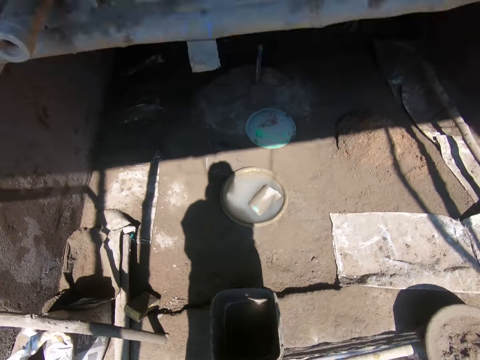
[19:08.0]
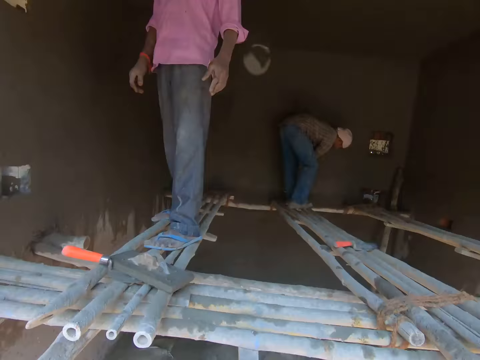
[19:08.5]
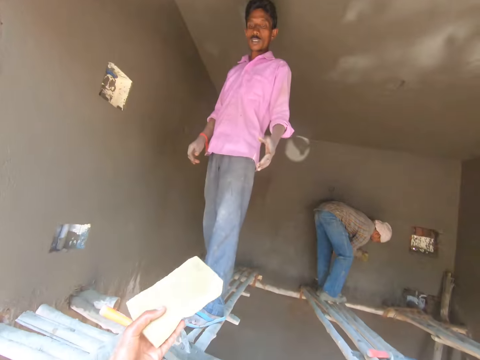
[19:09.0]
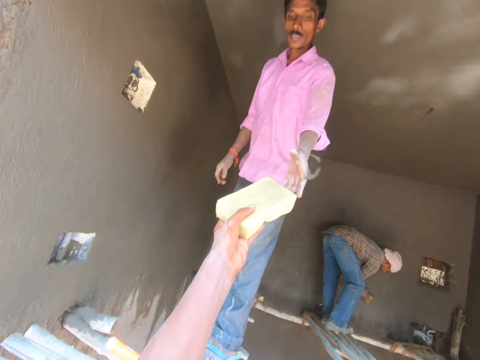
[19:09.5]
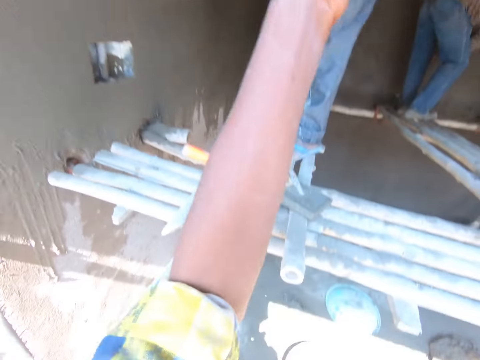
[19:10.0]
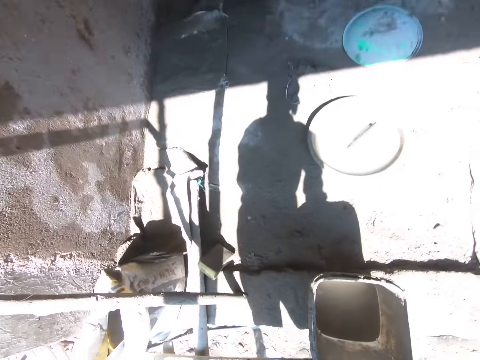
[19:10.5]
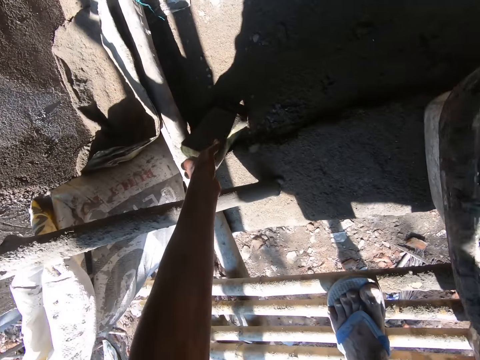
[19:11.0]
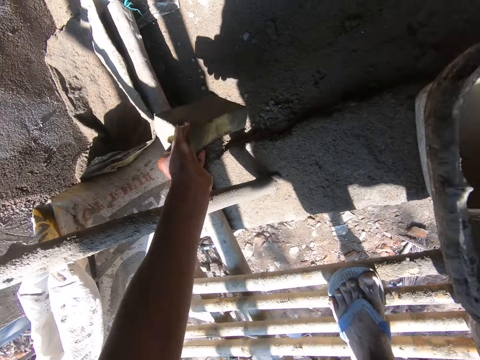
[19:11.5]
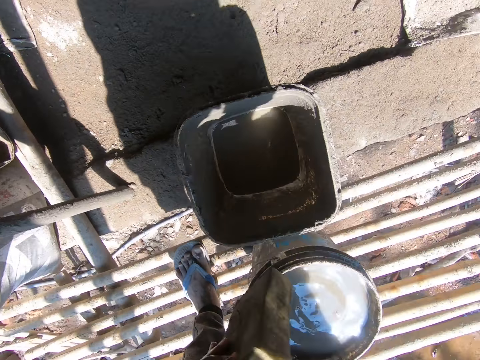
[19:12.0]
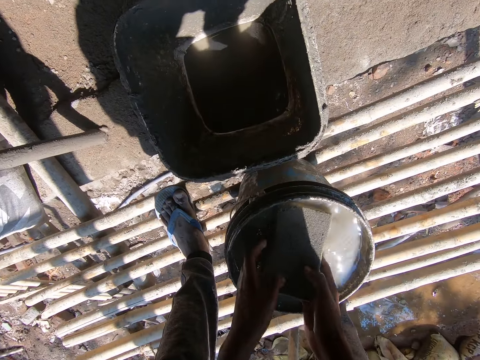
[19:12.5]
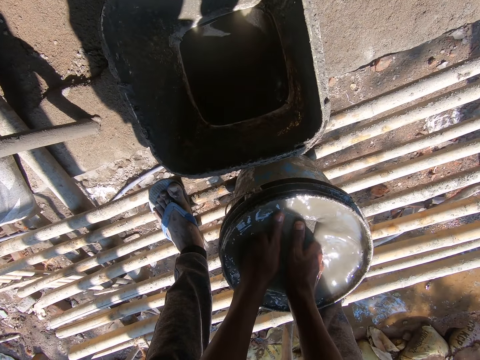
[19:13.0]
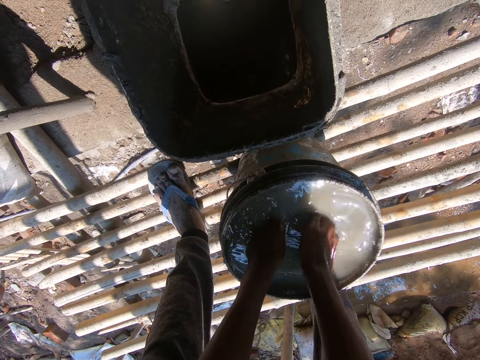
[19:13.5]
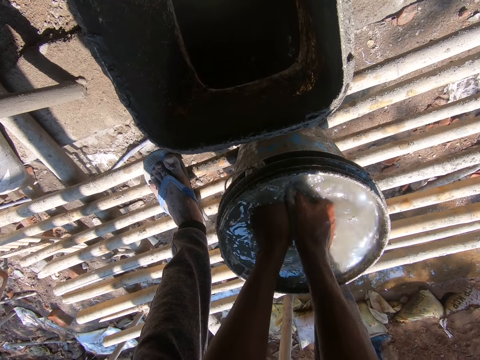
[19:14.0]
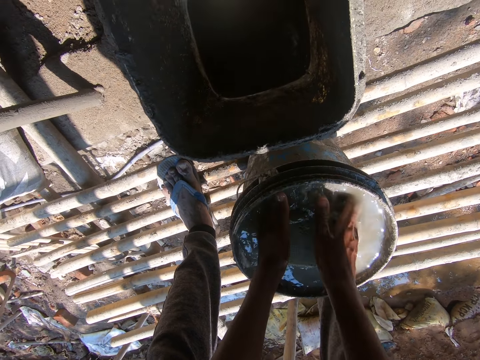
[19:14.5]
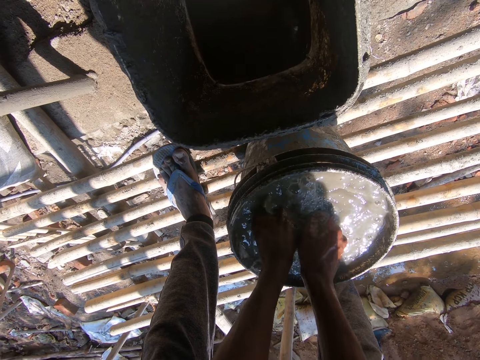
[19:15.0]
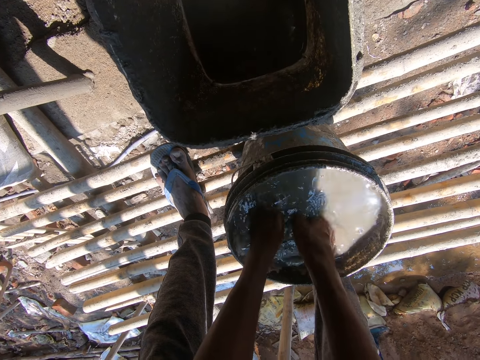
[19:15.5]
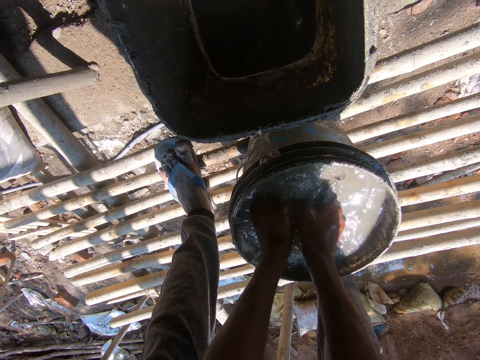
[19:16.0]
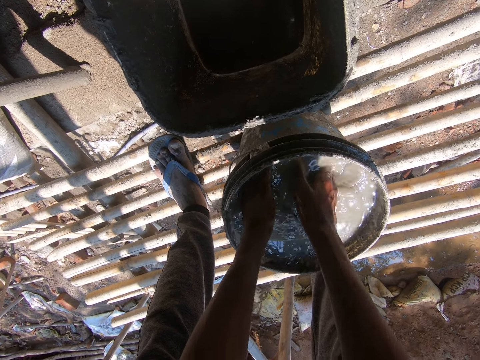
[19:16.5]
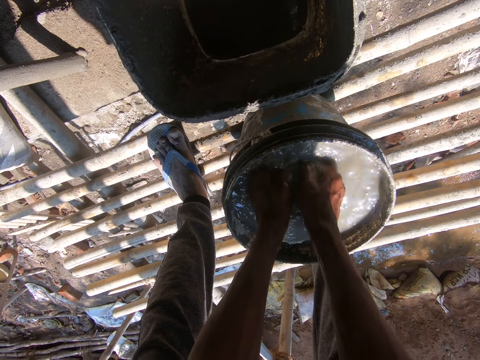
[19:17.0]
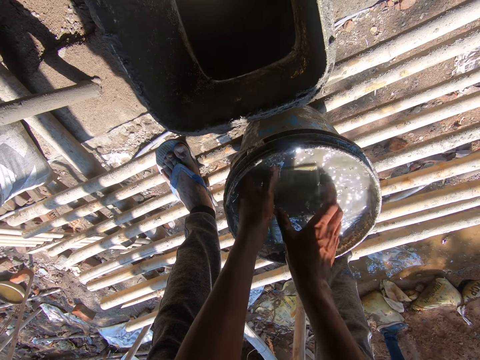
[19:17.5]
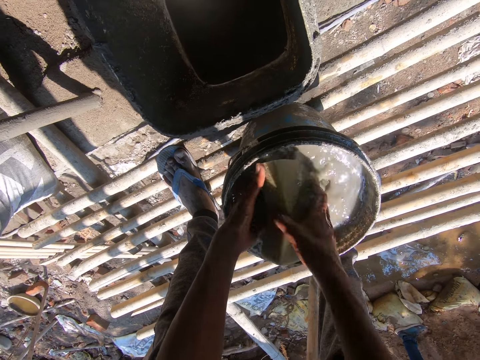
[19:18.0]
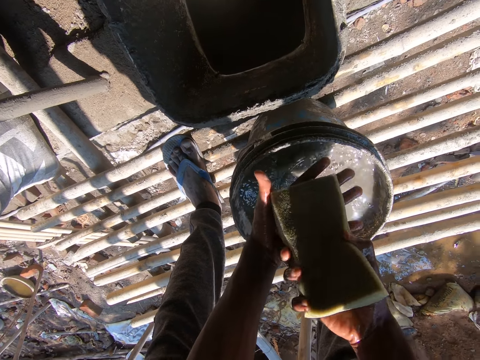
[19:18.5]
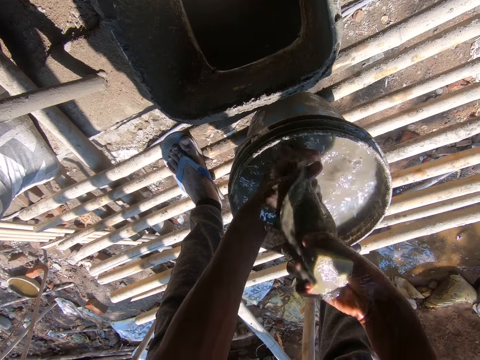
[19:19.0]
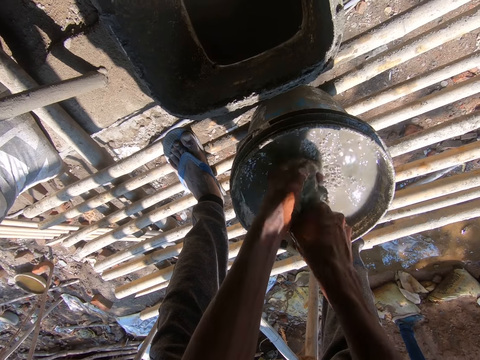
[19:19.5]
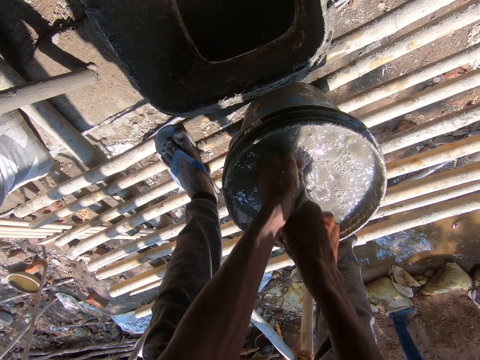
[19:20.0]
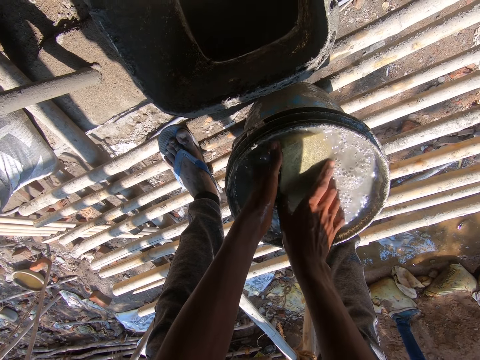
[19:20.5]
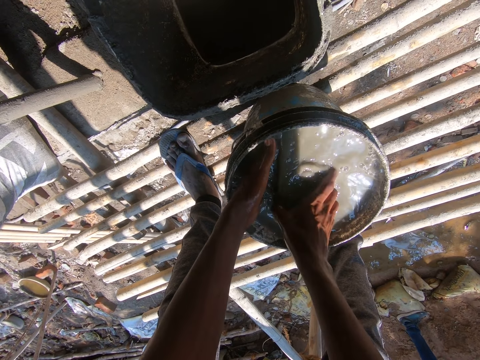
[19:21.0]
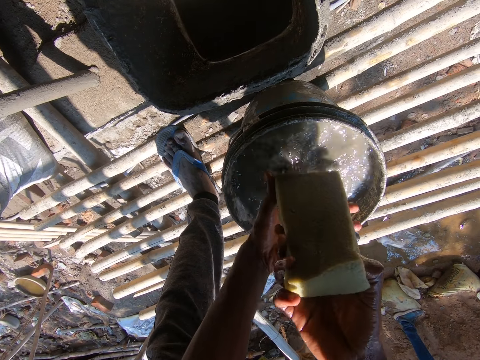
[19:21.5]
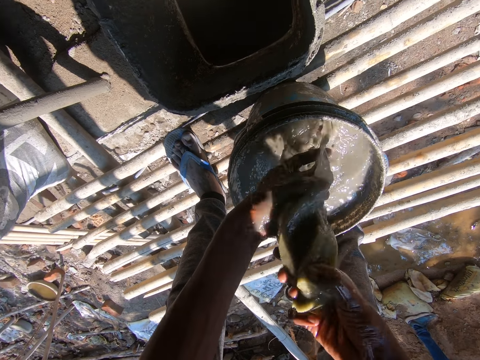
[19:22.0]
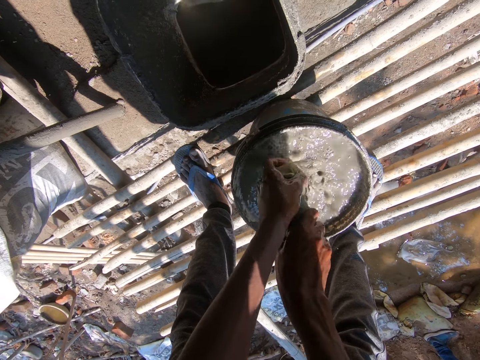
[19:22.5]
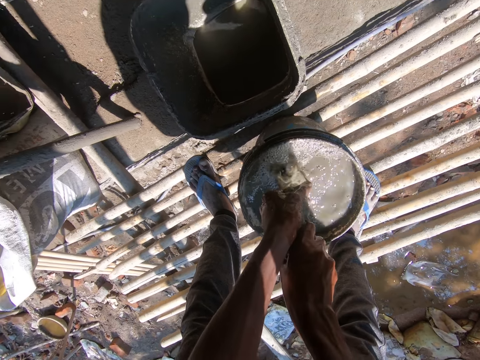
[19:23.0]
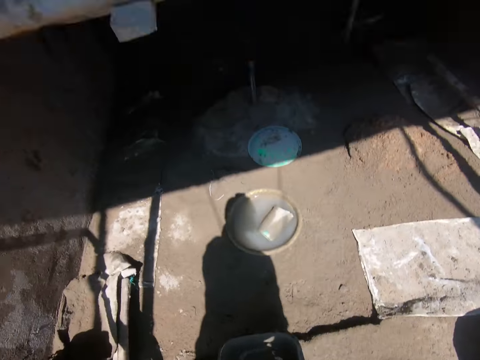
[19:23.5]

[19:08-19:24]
The camera wearer gives the foam to the man with his left hand. He picks the foam on the floor with his left hand. He dips the foam into the bucket of water with both hands. He washes the foam in the bucket of water with both hands. He squeezes the foam in the bucket of water with both hands. He dips the foam into the bucket of water with both hands. He squeezes the foam in the bucket of water with both hands.

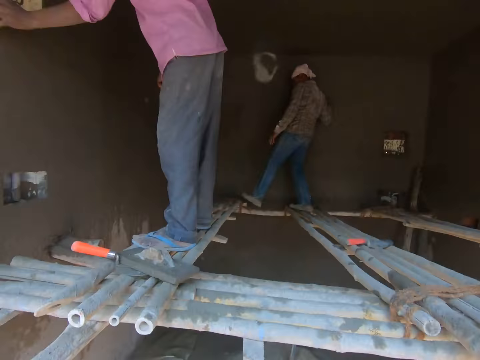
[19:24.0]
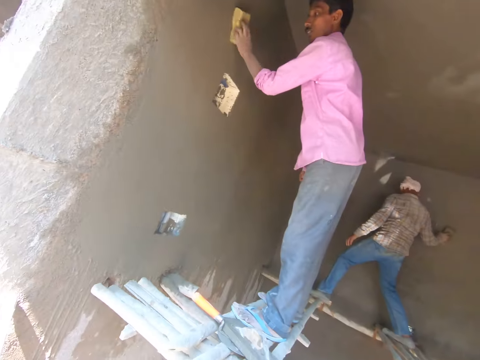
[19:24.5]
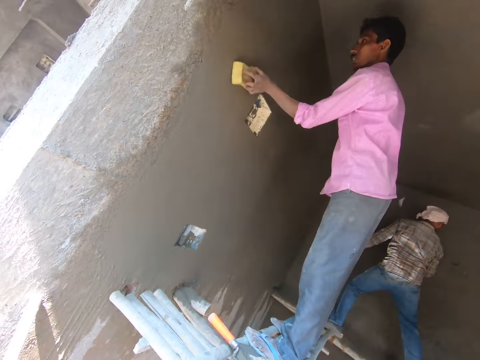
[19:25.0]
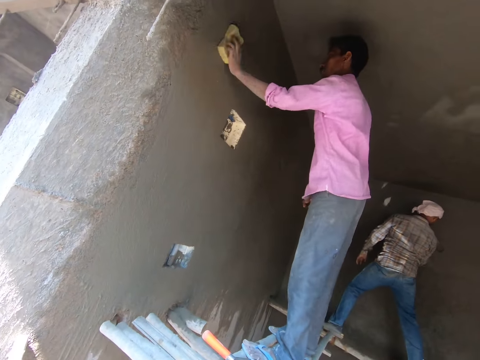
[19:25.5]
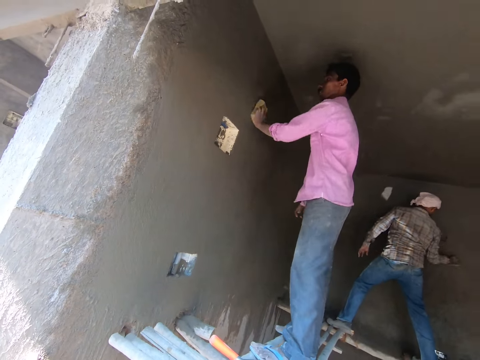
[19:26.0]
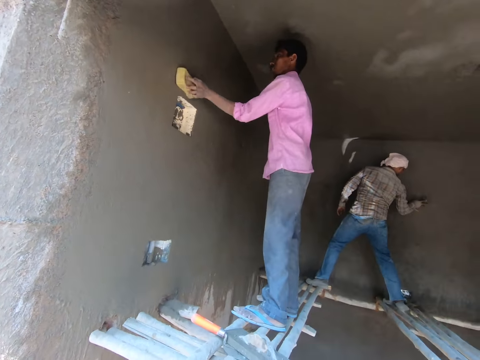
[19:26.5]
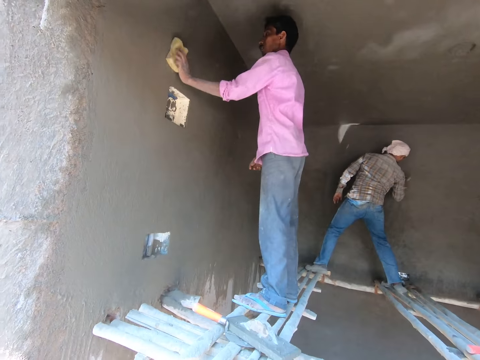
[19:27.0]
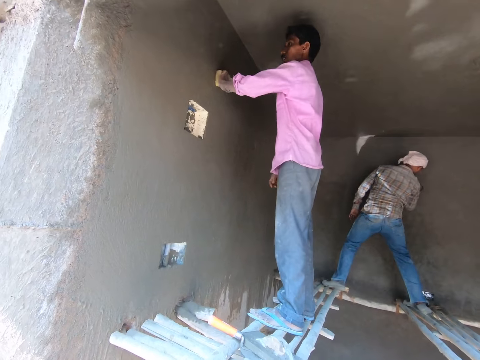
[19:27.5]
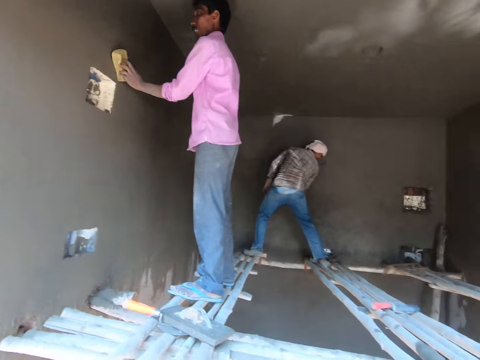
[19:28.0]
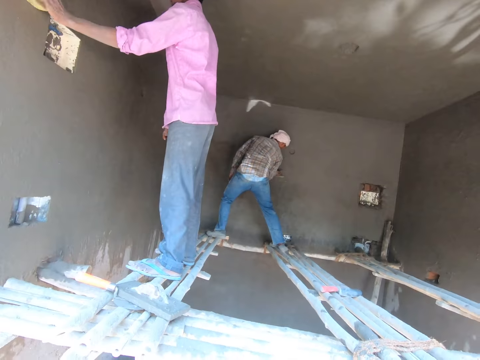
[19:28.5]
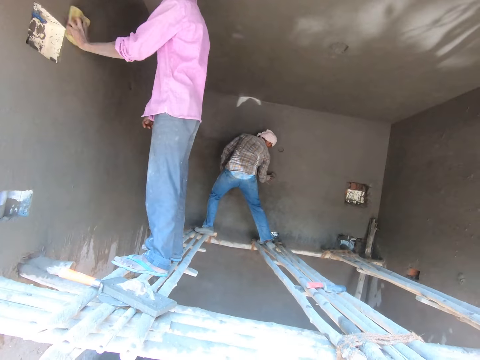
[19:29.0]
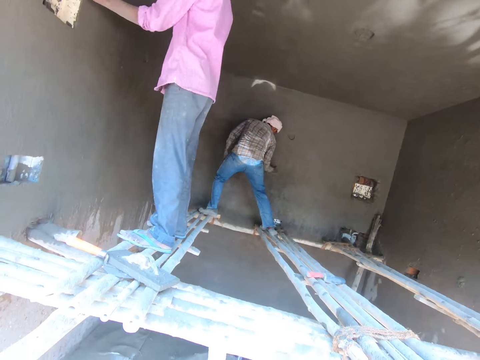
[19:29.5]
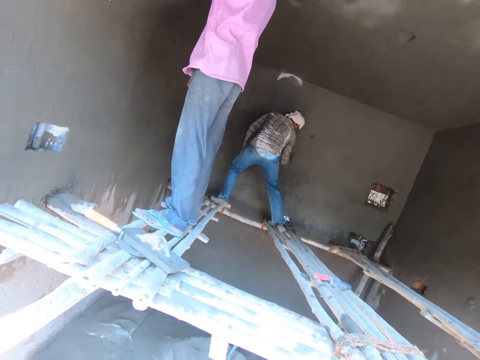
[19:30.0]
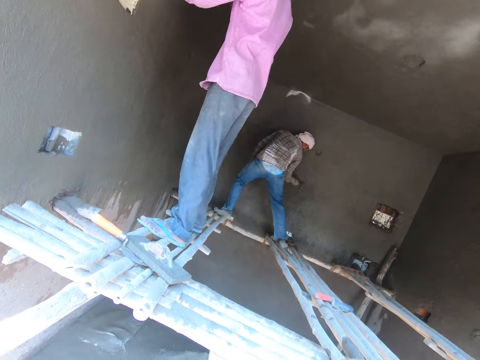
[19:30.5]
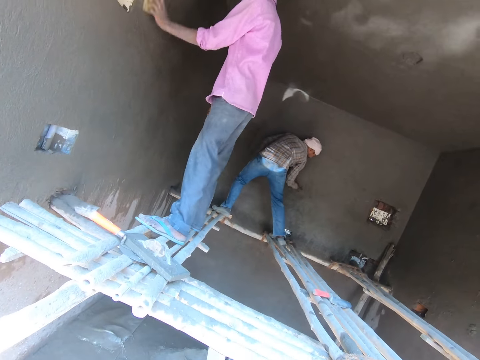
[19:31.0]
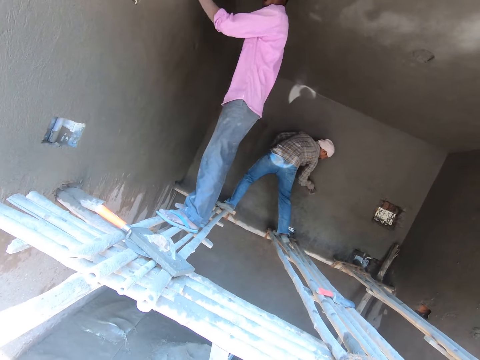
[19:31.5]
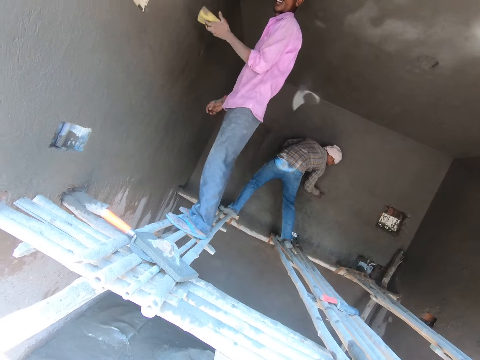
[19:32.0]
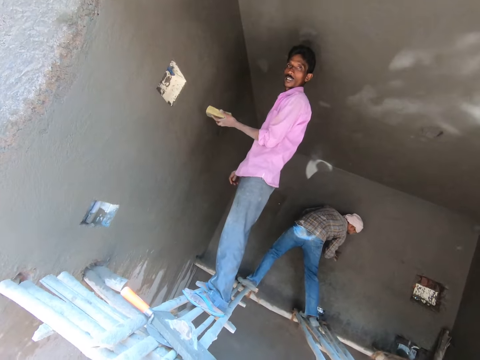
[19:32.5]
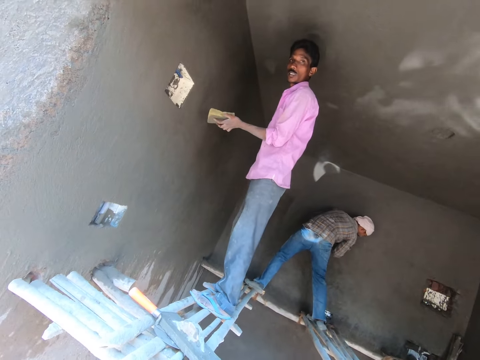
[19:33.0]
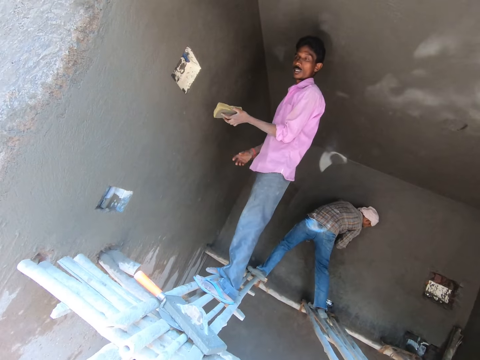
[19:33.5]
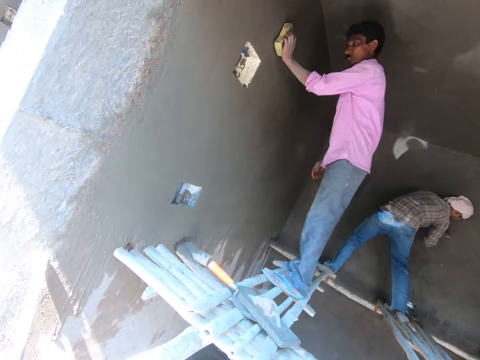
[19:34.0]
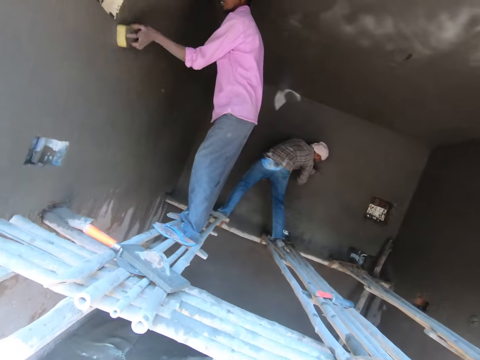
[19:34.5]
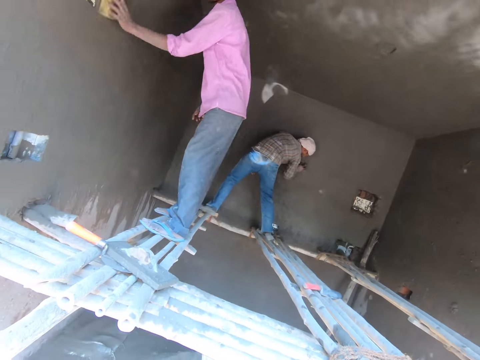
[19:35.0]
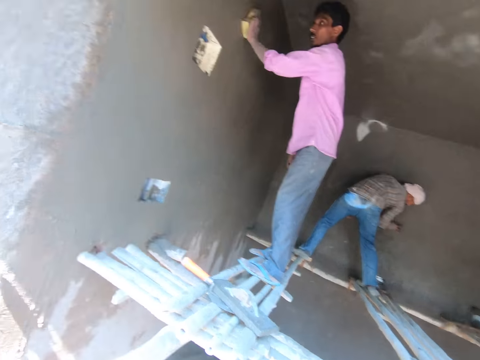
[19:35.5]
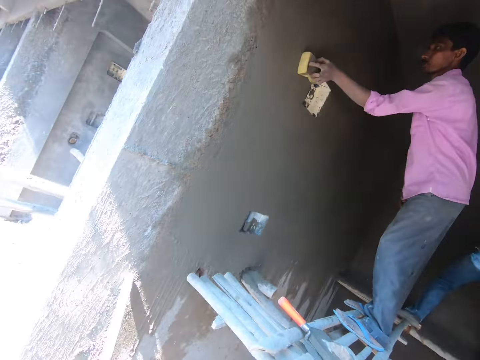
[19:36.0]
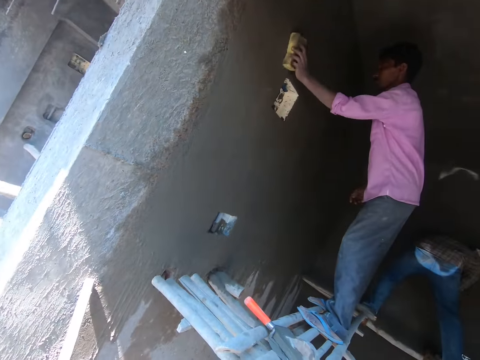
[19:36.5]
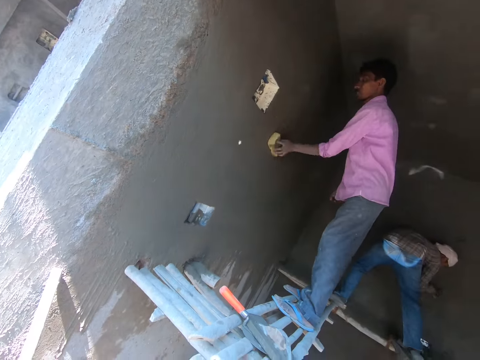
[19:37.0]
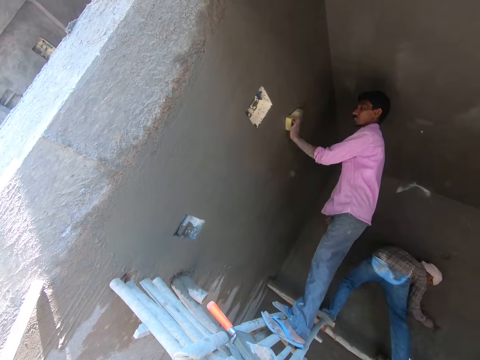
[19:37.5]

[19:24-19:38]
The man cleans the wall with the foam or sponge in his left hand. Another man cleans the wall with the foam in his right hand. The first man interacts with the camera wearer. The first man holds the sponge. The other man wipes the wall. The first man cleans the wall with the foam in his left hand.
